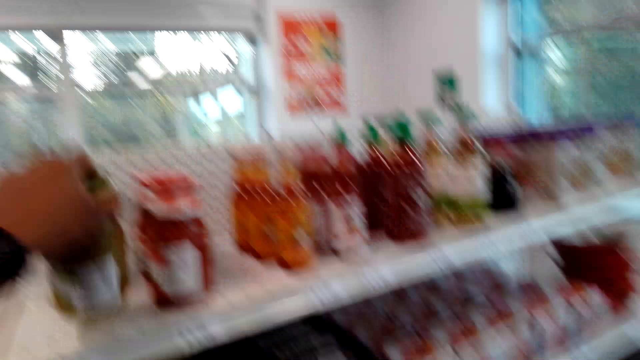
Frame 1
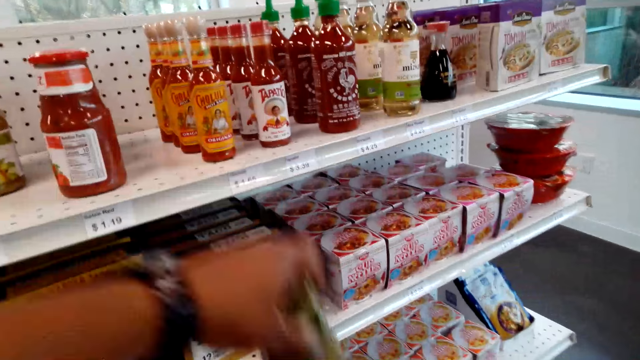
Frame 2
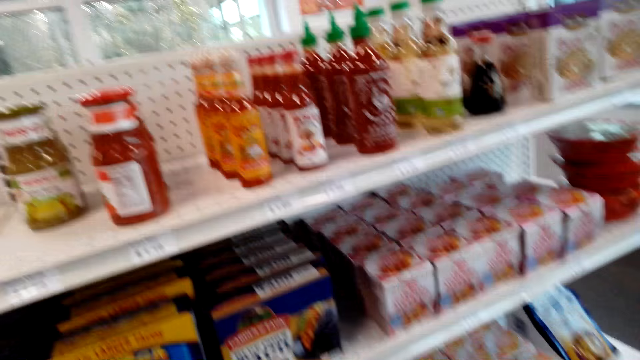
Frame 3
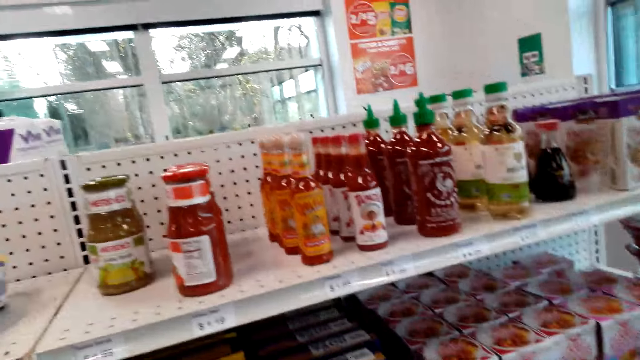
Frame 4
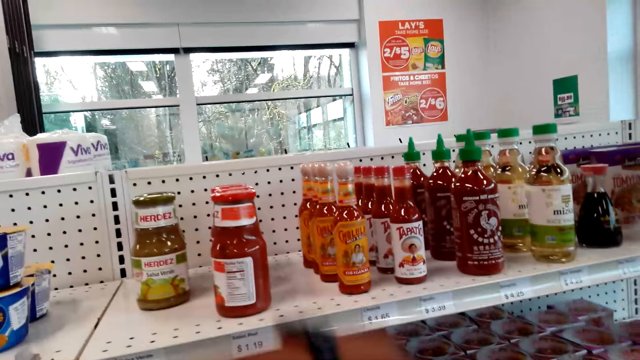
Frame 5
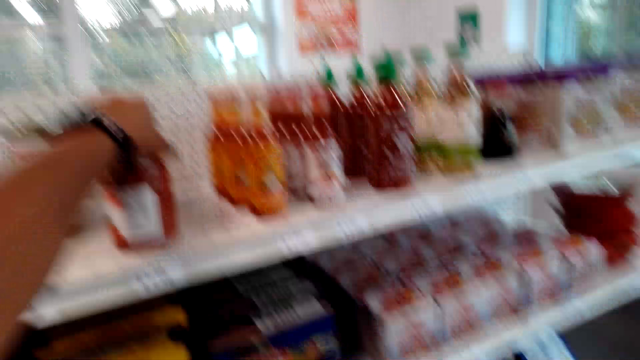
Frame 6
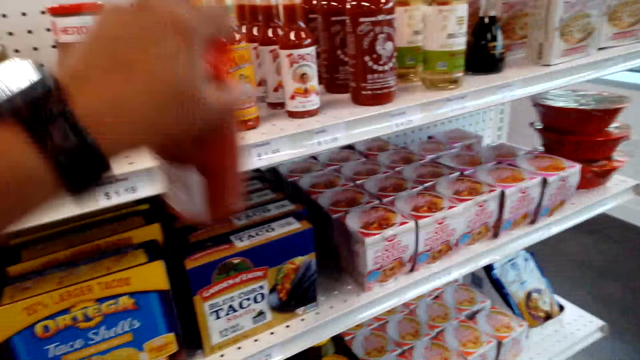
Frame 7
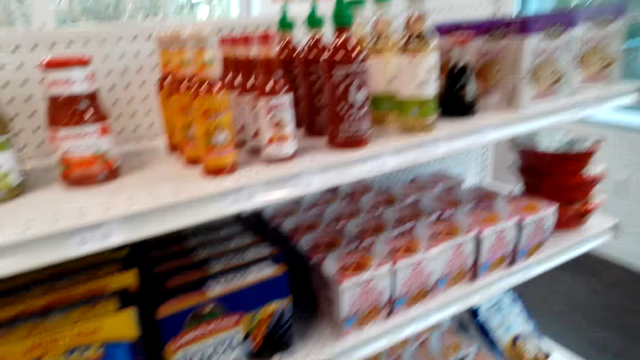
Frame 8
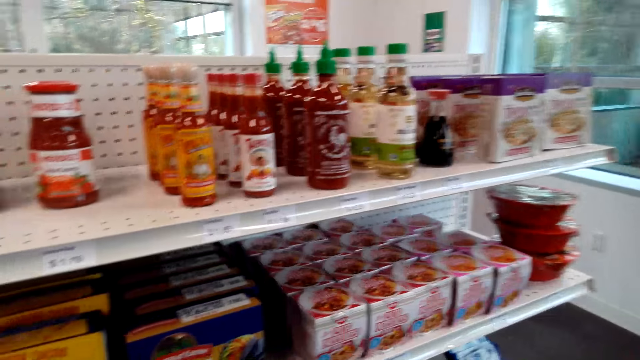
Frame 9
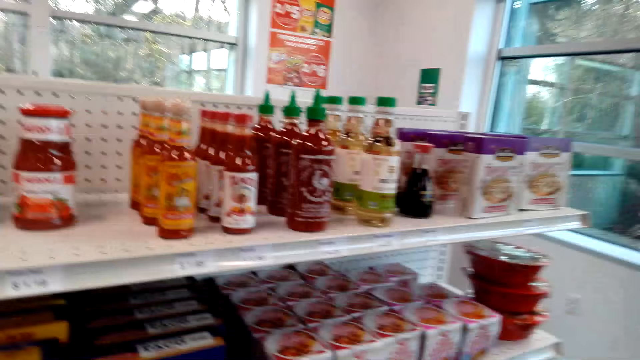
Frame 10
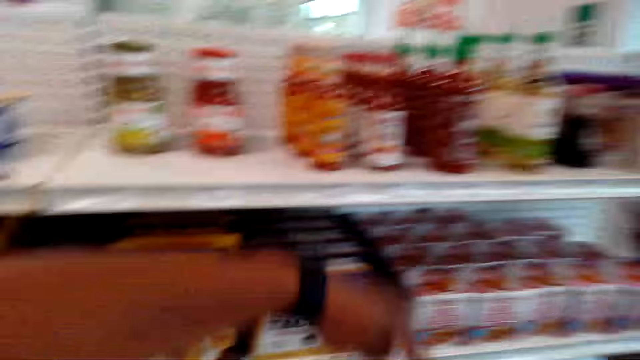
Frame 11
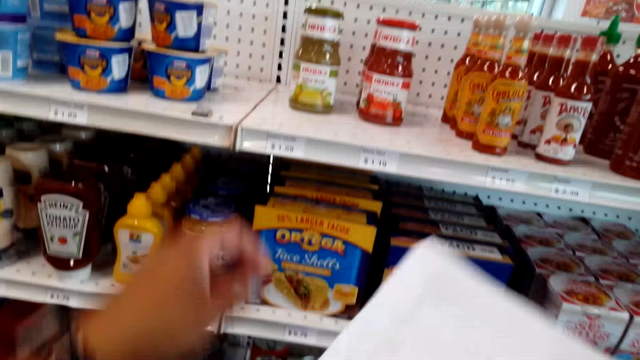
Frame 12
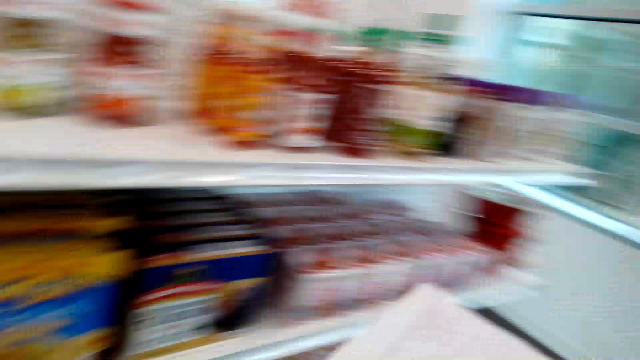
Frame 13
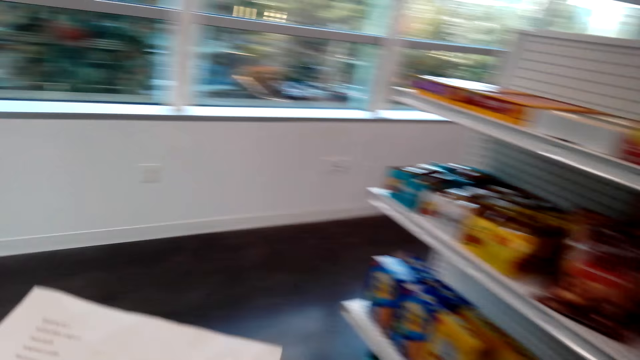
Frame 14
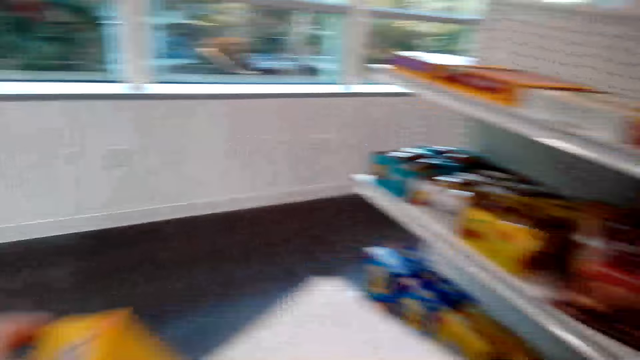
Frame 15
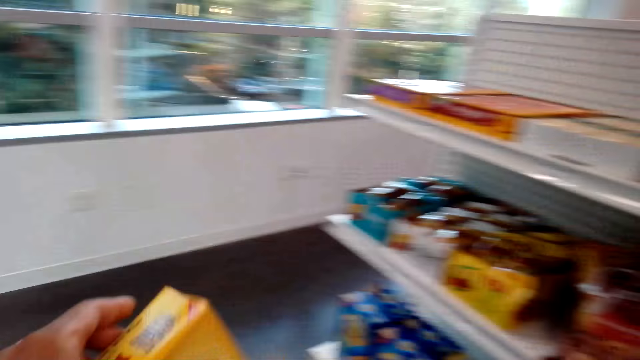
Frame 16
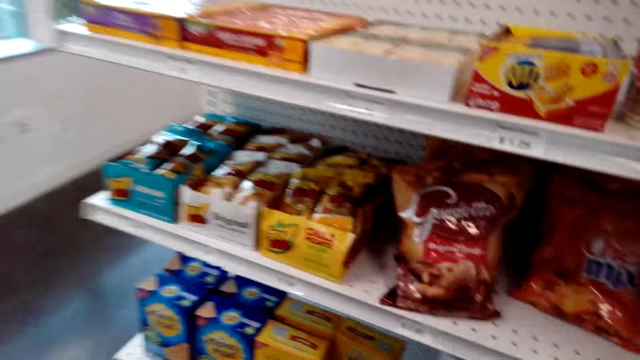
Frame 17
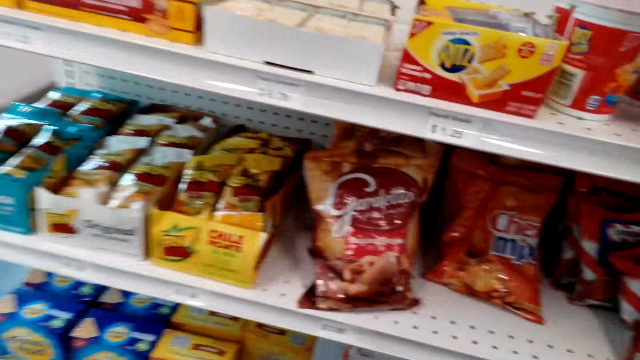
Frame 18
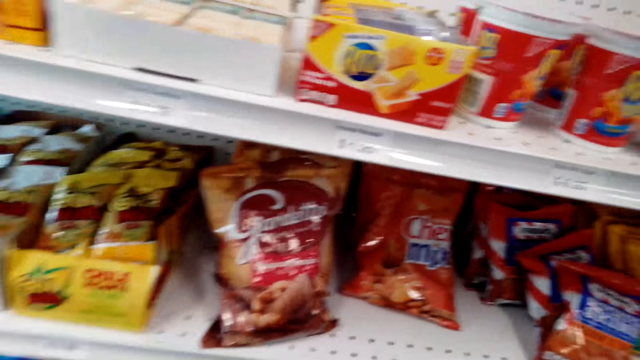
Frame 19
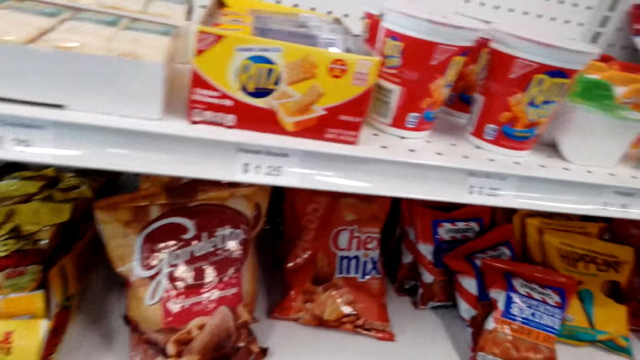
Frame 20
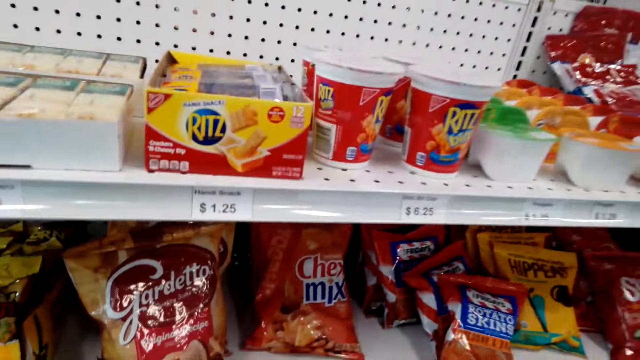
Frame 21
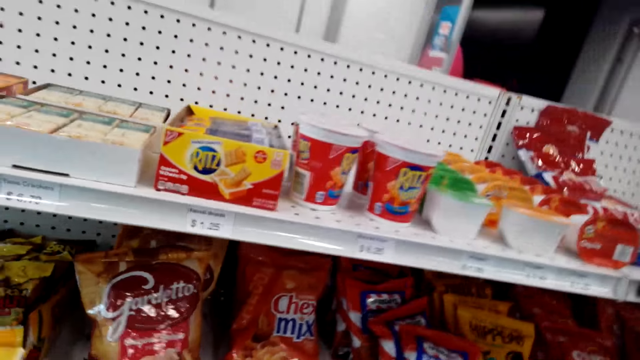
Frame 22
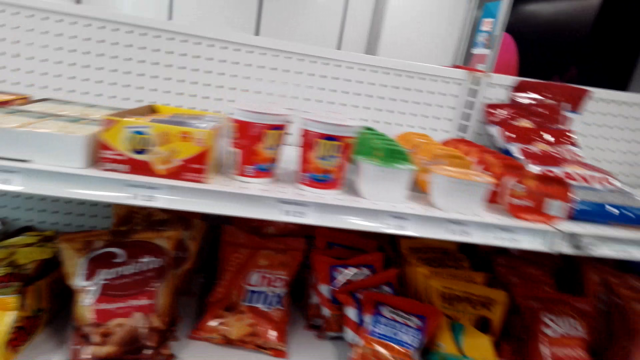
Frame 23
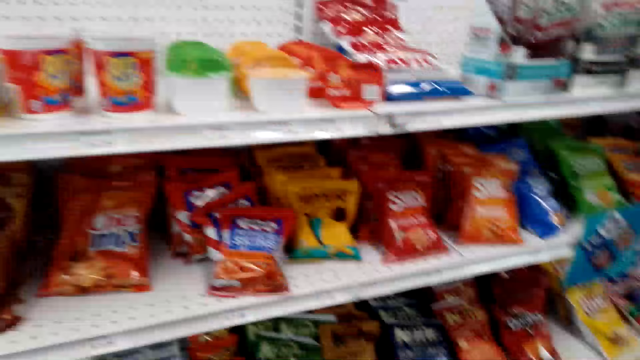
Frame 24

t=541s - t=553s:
The camera wearer picks up a bottle of Herdez salsa verde. They place the bottle in the shopping basket. They pick up a bottle of Herdez salsa casera. They place the bottle of salsa in the shopping basket. They hold a list. They stare at the shelf. They walk around the supermarket.

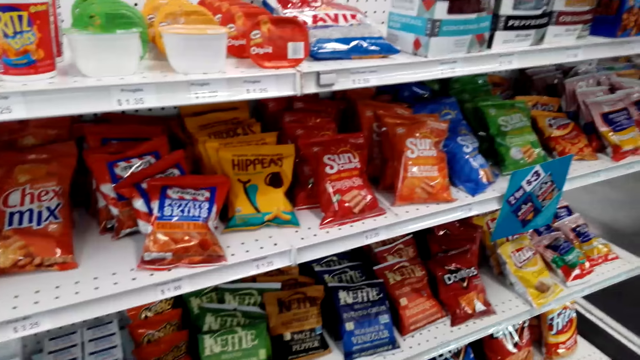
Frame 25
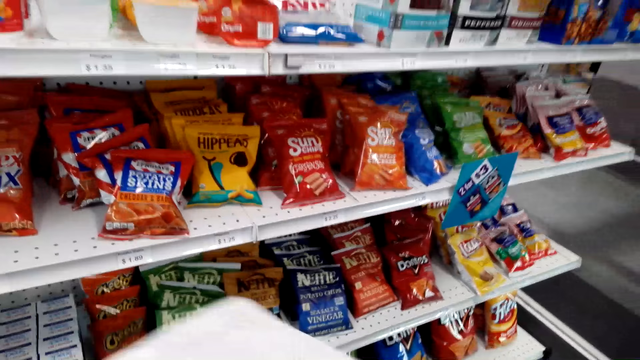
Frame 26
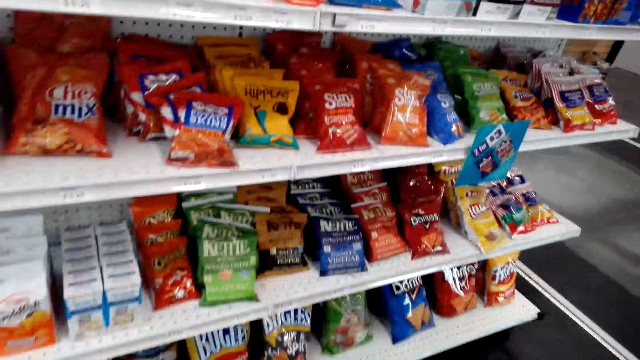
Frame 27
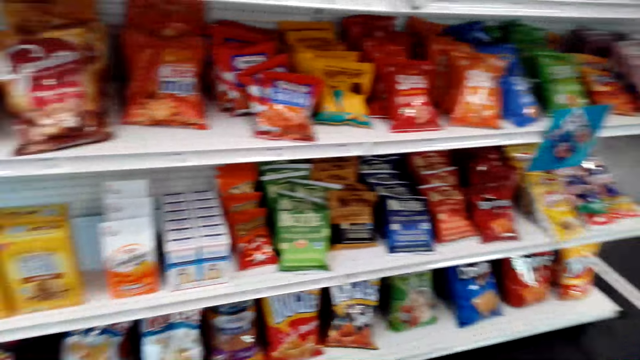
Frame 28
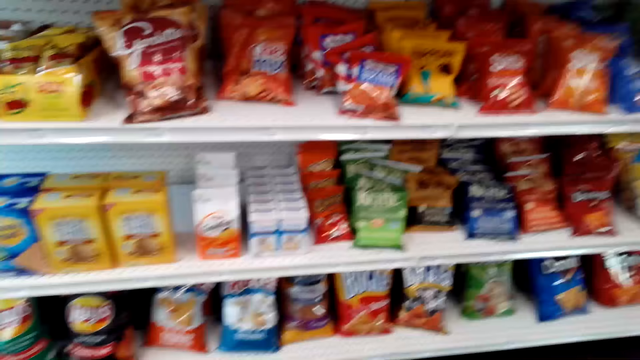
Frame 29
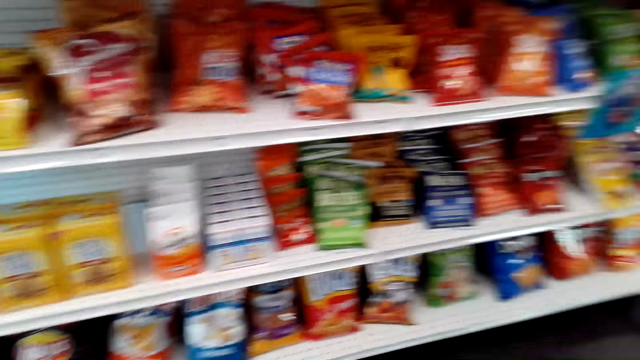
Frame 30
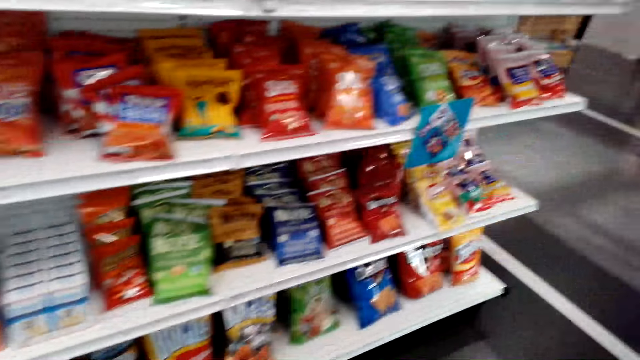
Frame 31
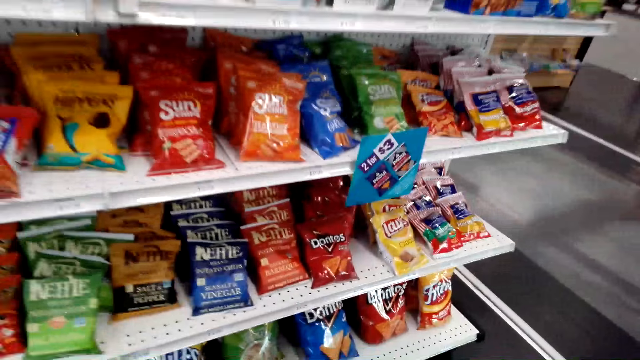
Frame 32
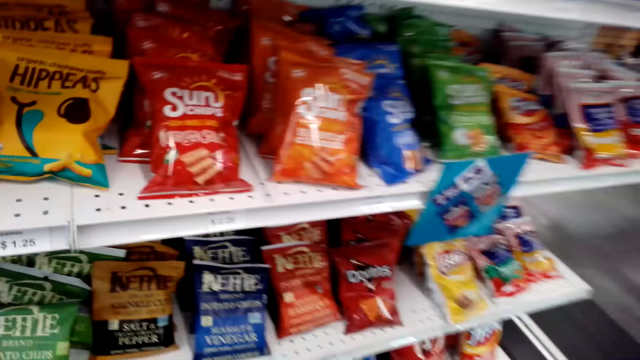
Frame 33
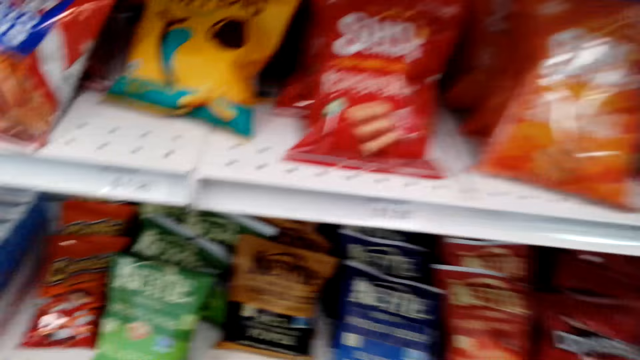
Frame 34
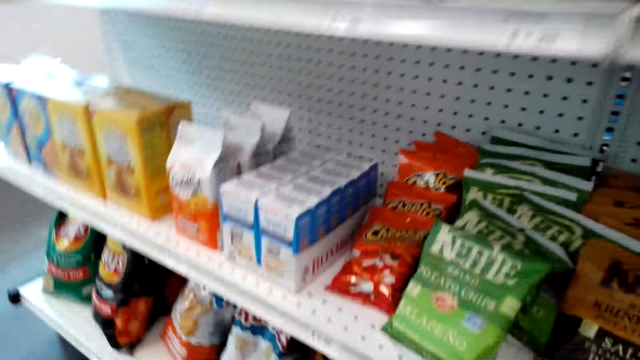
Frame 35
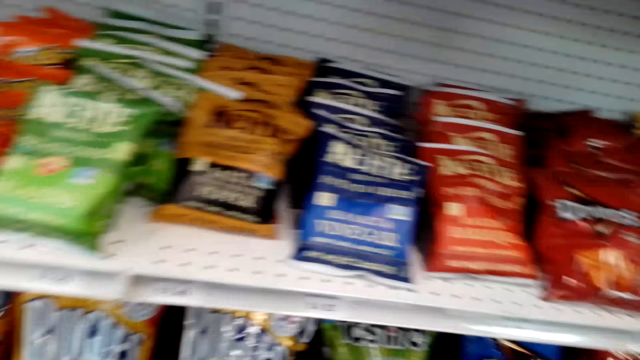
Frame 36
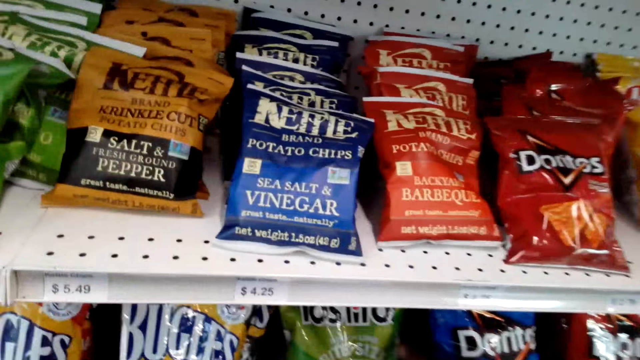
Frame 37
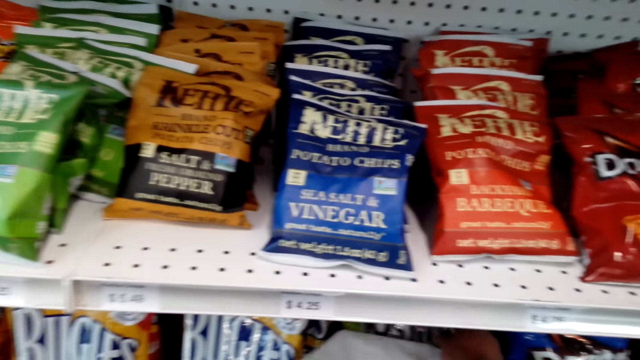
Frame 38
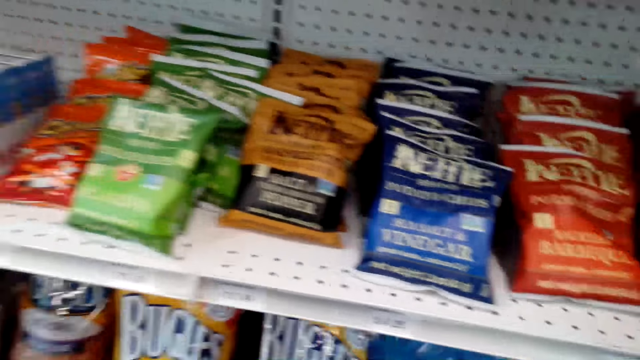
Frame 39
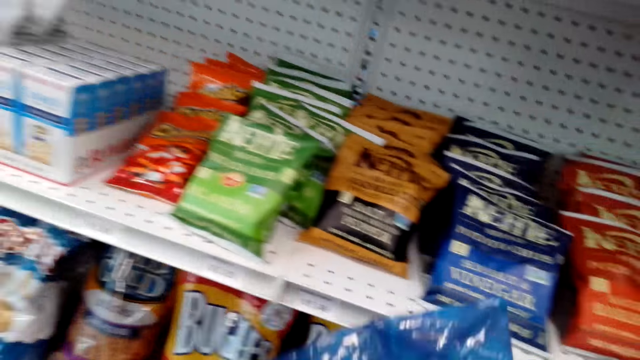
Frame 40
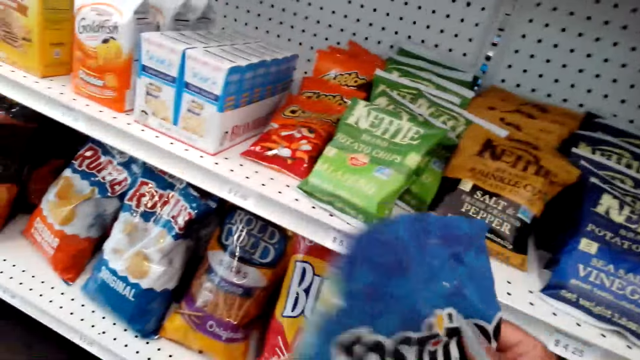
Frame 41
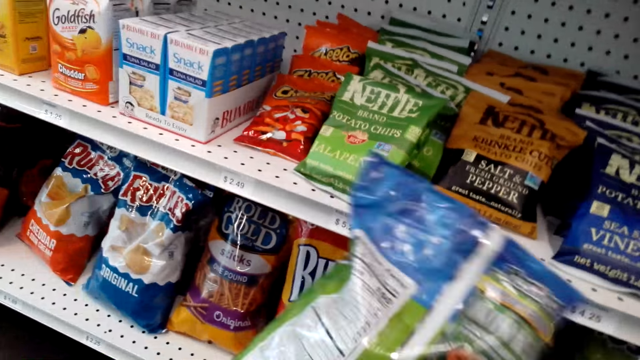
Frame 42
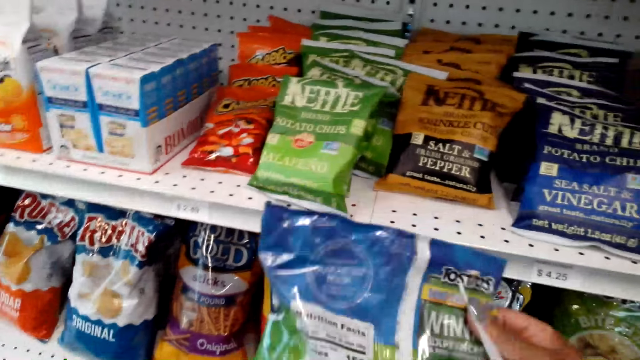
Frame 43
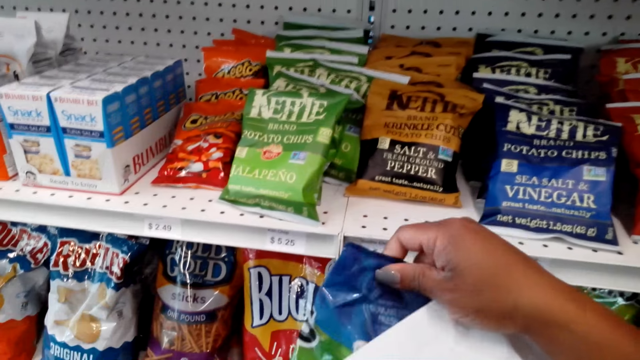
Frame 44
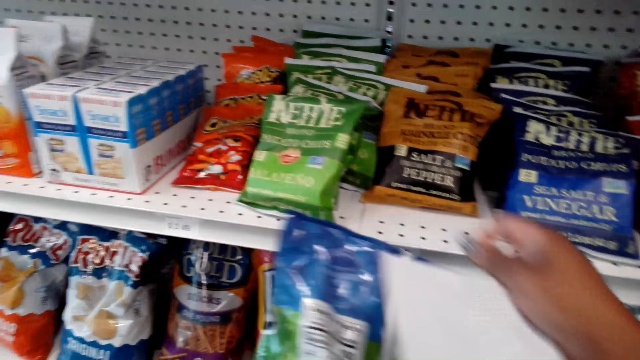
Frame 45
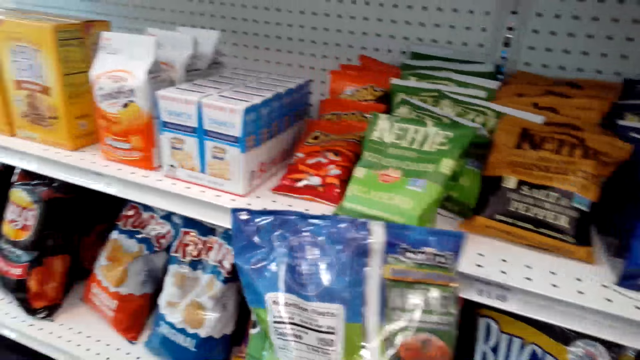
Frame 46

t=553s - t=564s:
The camera wearer walks around. They stare at the shelf. They pick up a pack of Tostitos. They hold the pack or packet of something. They turn the packet.
